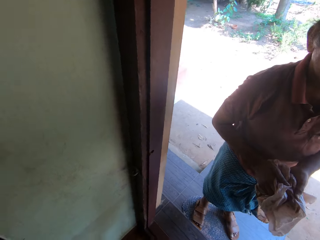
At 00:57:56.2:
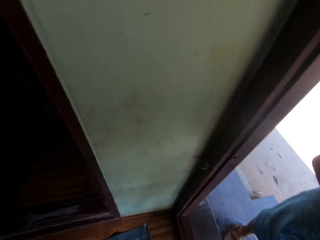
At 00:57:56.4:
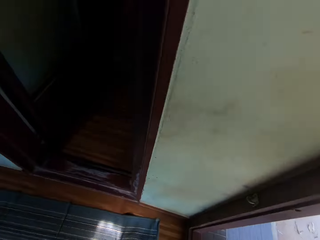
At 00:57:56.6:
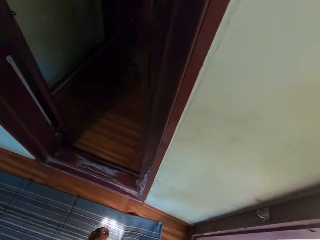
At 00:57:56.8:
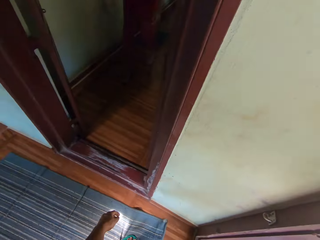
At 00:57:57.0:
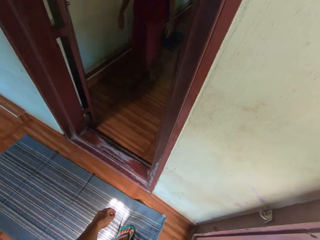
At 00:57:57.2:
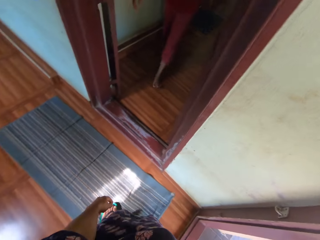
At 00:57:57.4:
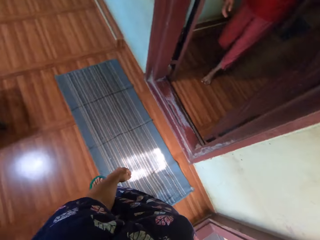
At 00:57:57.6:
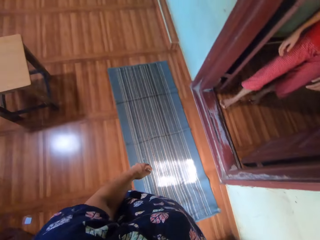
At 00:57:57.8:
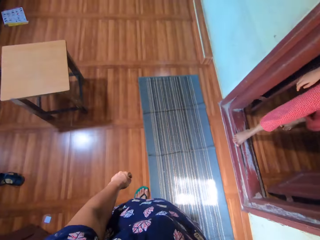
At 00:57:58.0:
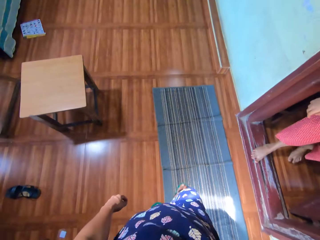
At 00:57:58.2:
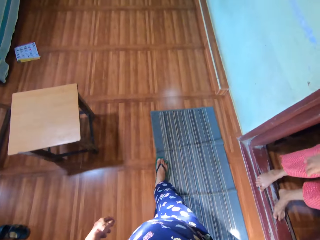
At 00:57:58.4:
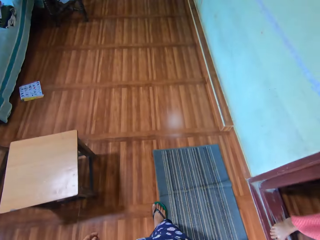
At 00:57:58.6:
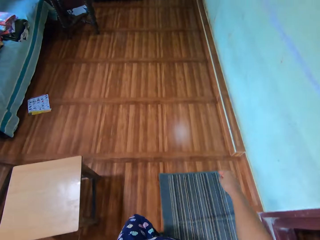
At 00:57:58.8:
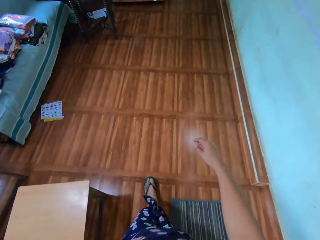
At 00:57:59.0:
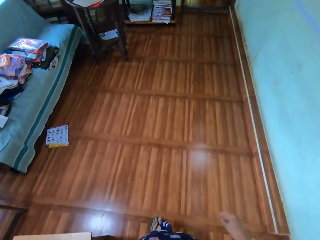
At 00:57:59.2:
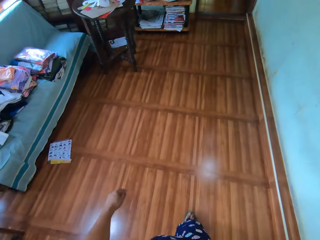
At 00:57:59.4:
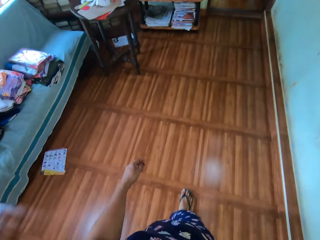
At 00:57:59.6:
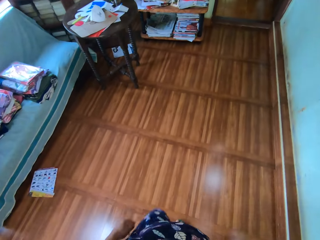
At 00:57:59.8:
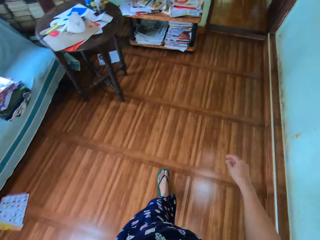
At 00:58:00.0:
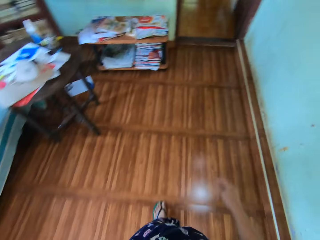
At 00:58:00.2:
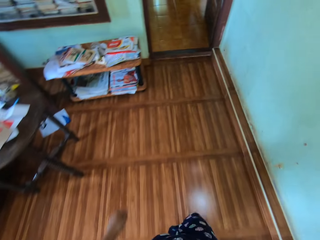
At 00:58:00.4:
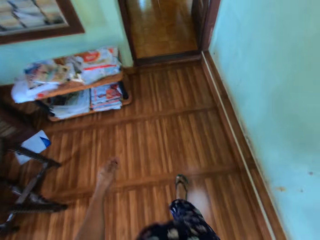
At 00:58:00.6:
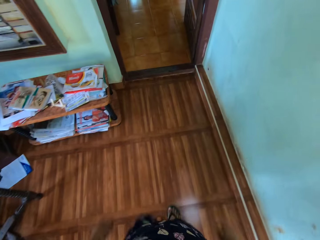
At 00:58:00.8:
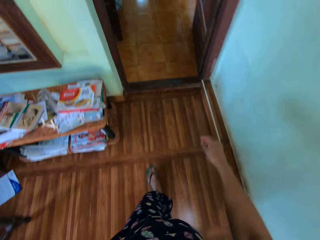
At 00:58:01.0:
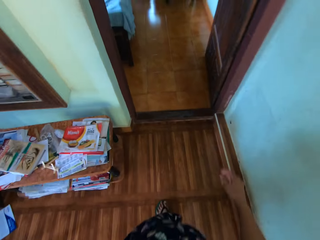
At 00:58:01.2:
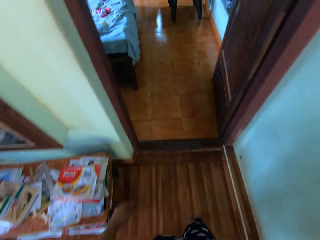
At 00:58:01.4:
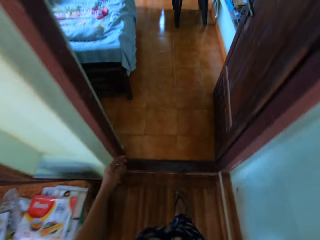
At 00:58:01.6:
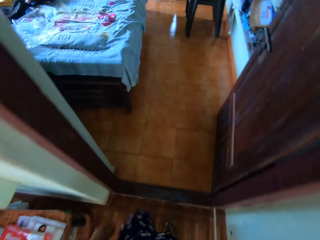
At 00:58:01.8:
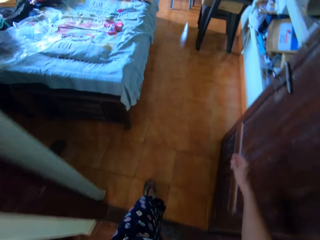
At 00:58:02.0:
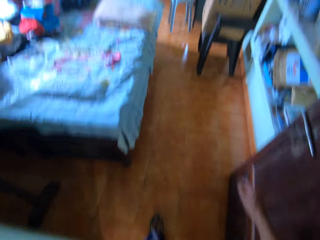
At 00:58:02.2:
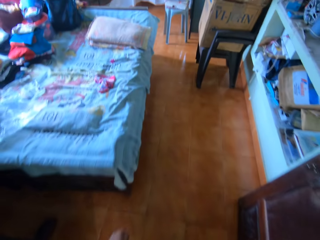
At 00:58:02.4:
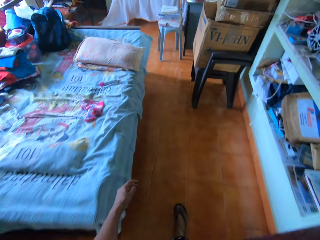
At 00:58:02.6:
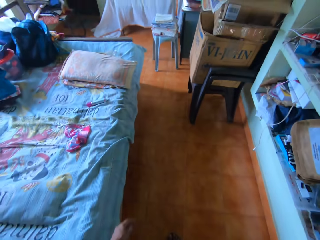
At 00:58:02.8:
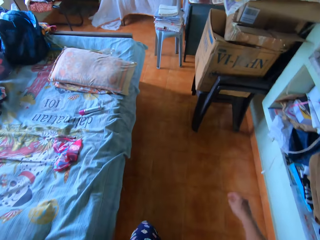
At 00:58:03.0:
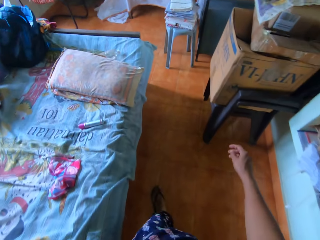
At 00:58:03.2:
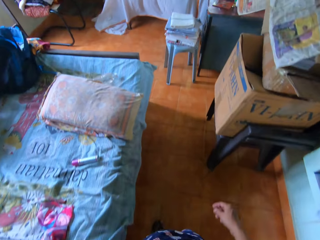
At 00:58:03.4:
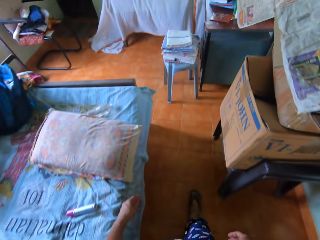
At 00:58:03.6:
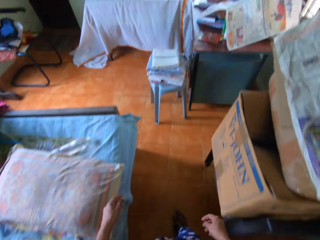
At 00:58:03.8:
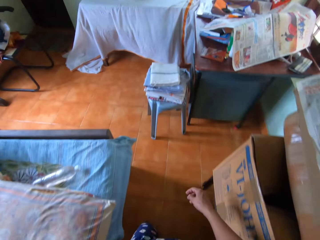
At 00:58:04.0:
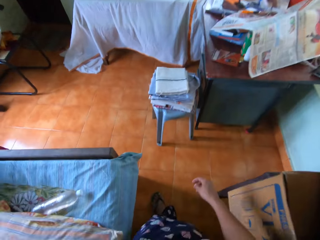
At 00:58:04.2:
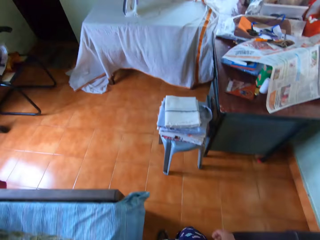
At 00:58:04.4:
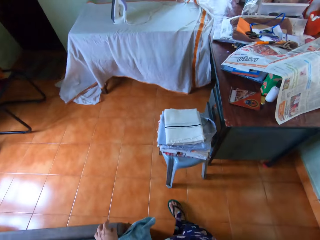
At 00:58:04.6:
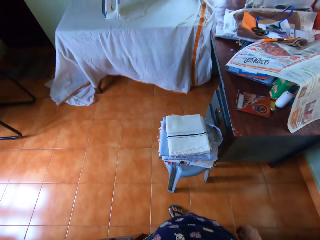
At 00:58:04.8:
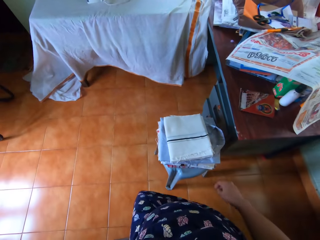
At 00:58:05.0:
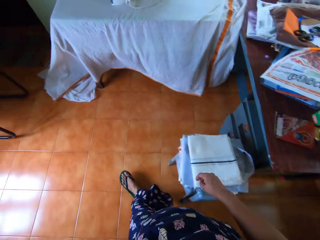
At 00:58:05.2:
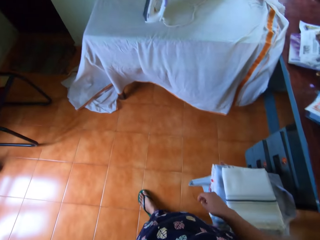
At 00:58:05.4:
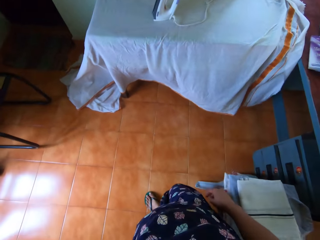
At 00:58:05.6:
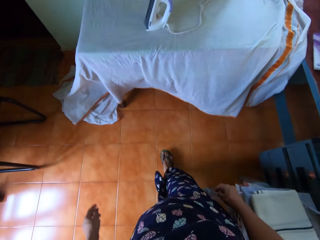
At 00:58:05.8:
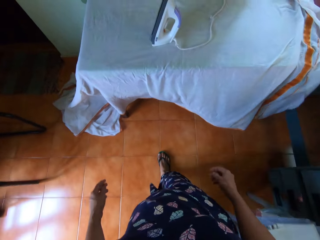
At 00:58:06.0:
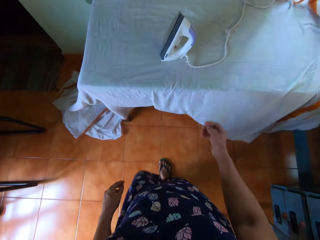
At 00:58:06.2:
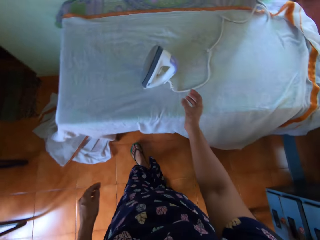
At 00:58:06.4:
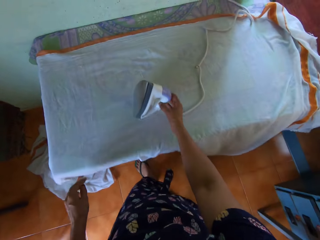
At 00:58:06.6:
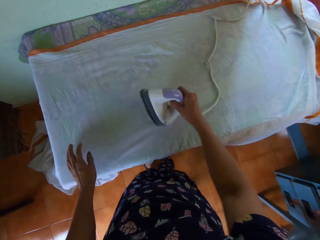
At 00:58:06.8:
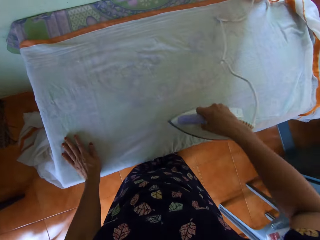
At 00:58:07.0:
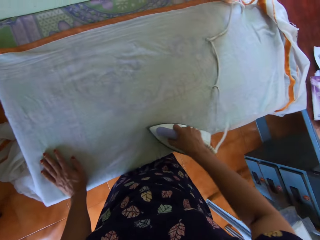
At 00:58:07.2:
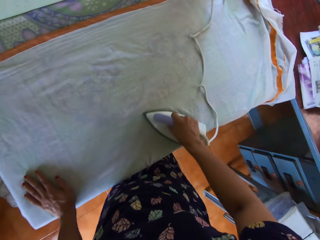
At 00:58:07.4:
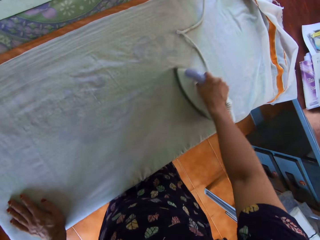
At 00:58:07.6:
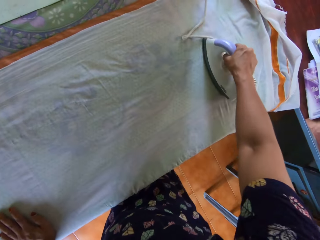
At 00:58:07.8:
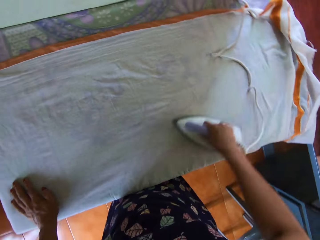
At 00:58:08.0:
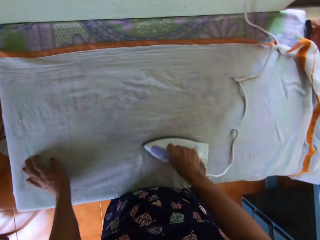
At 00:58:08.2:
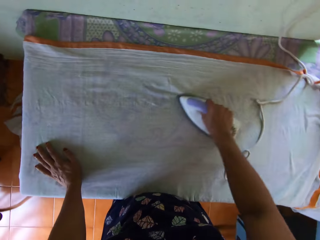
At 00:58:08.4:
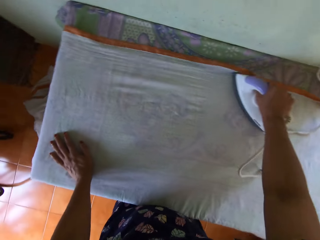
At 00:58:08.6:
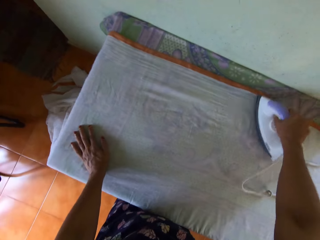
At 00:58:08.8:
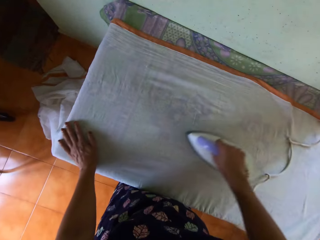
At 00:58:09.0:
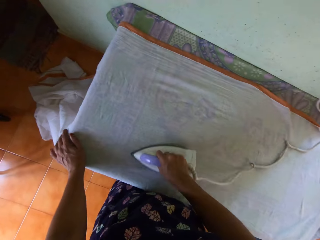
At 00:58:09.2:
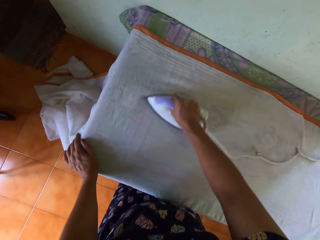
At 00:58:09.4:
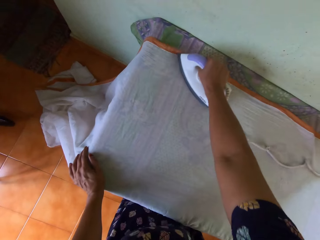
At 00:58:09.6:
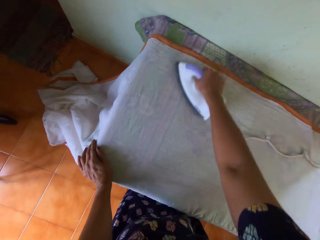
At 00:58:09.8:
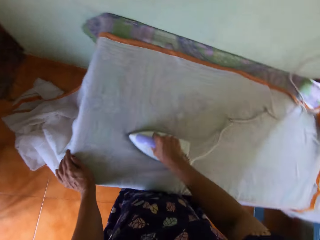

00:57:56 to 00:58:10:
The camera wearer interacts with a woman at the adjacent door. She turns left to the adjacent door. She walks back through the rooms. A child appears at a door. The camera wearer turns left. She walks toward the pressing table. She picks the pressing iron up from the pressing table. She presses the bedsheet on the pressing table with the pressing iron in her right hand.

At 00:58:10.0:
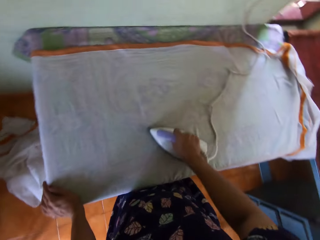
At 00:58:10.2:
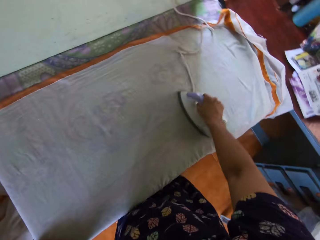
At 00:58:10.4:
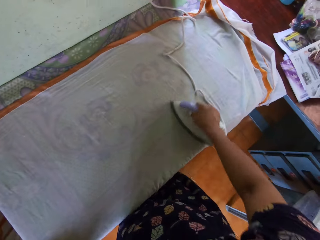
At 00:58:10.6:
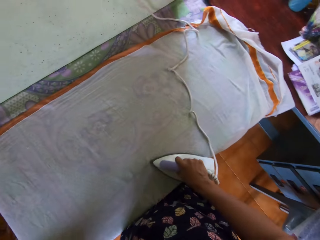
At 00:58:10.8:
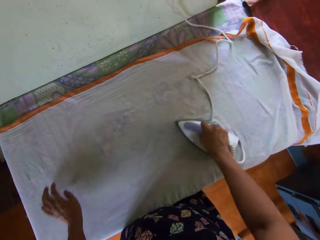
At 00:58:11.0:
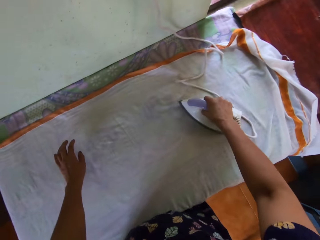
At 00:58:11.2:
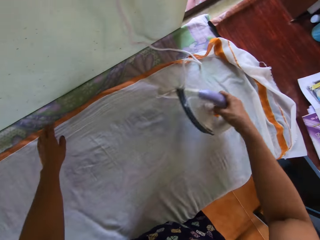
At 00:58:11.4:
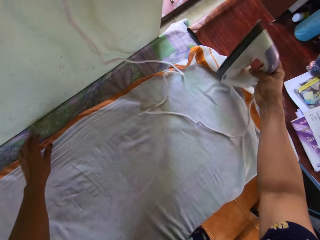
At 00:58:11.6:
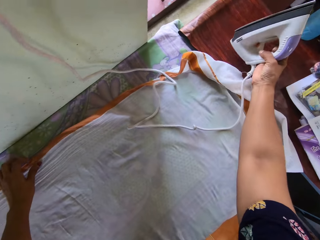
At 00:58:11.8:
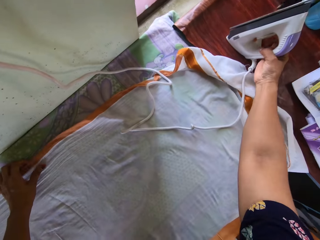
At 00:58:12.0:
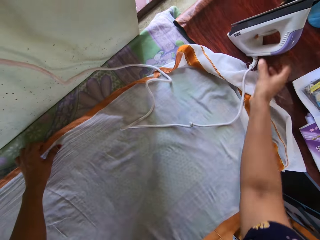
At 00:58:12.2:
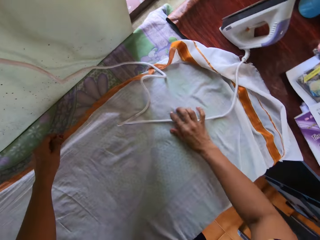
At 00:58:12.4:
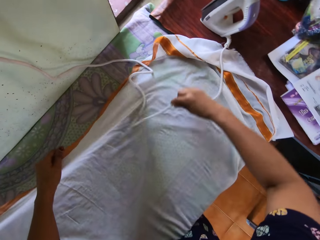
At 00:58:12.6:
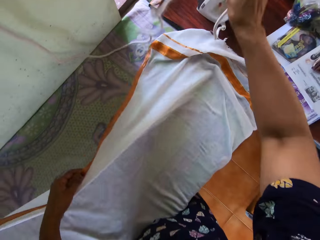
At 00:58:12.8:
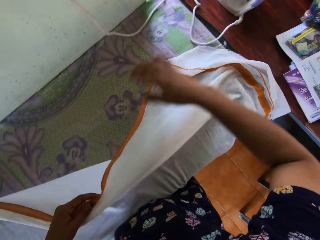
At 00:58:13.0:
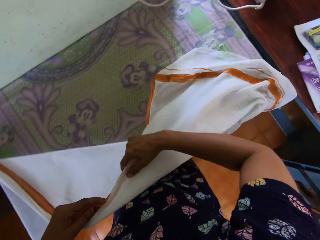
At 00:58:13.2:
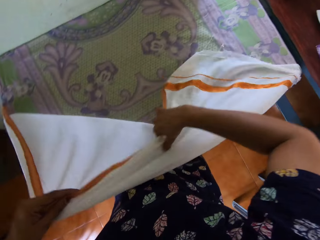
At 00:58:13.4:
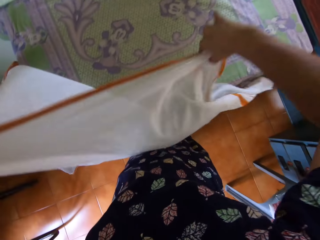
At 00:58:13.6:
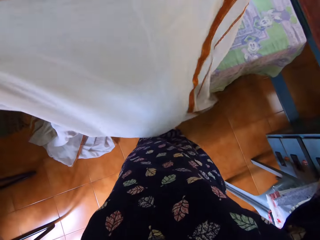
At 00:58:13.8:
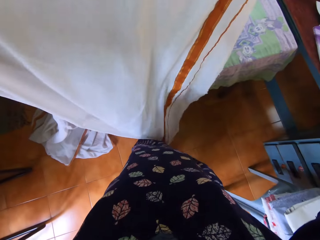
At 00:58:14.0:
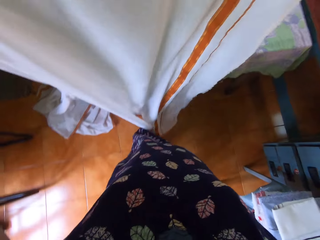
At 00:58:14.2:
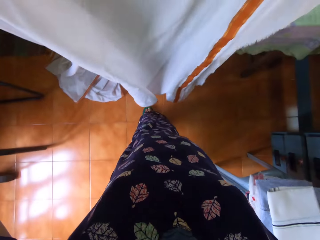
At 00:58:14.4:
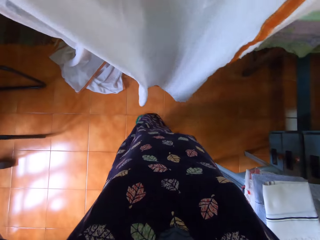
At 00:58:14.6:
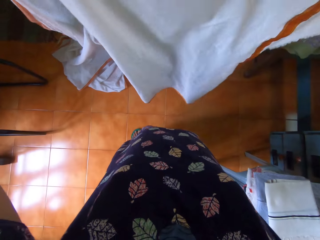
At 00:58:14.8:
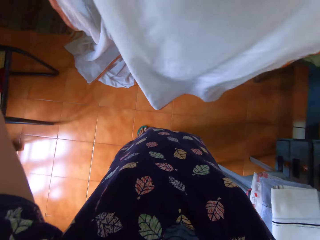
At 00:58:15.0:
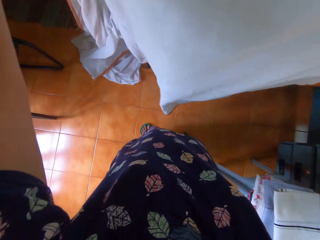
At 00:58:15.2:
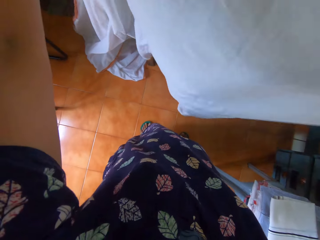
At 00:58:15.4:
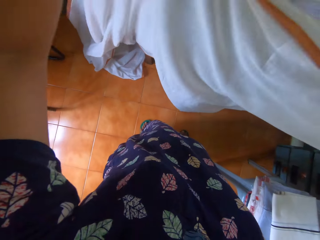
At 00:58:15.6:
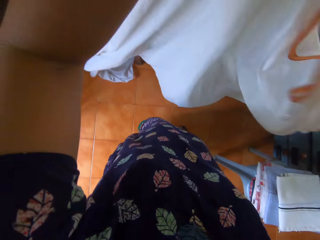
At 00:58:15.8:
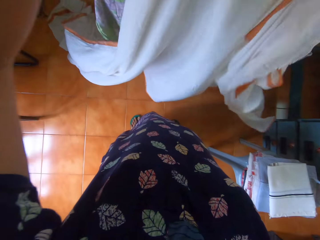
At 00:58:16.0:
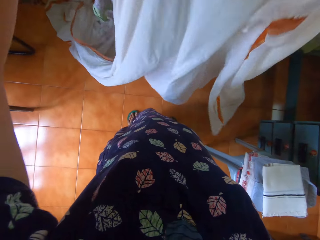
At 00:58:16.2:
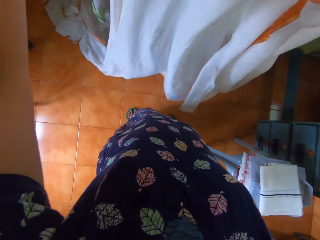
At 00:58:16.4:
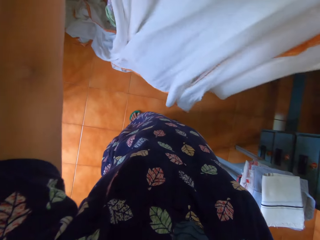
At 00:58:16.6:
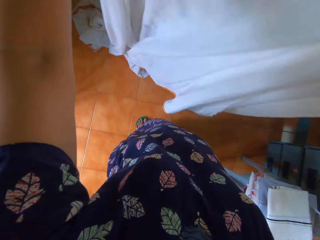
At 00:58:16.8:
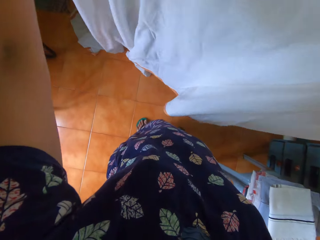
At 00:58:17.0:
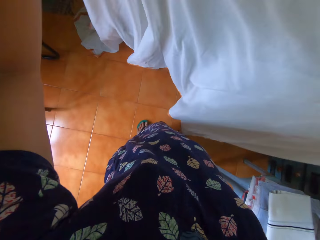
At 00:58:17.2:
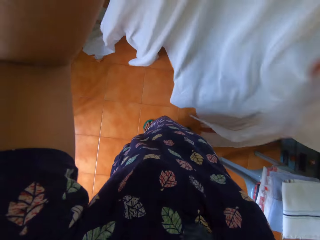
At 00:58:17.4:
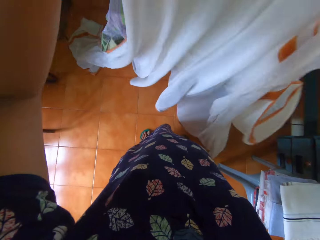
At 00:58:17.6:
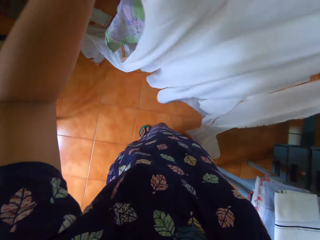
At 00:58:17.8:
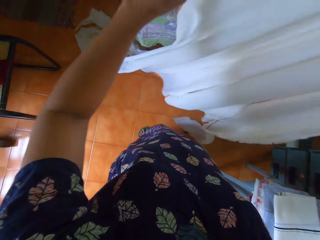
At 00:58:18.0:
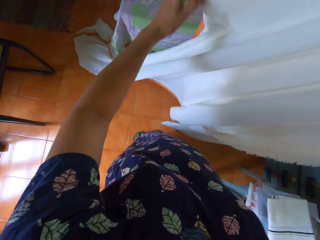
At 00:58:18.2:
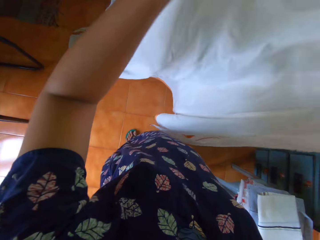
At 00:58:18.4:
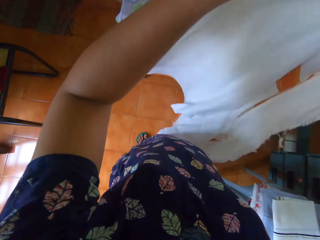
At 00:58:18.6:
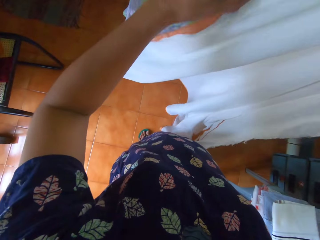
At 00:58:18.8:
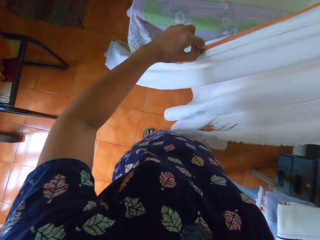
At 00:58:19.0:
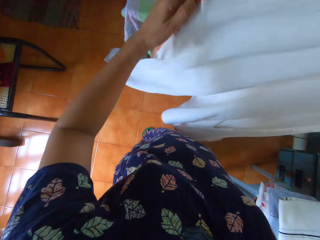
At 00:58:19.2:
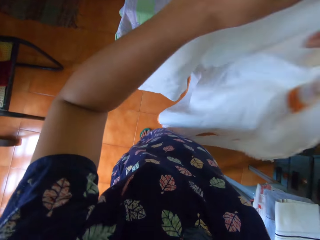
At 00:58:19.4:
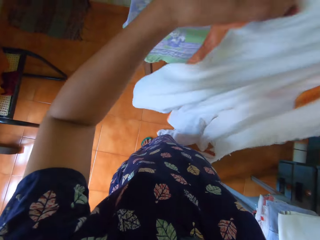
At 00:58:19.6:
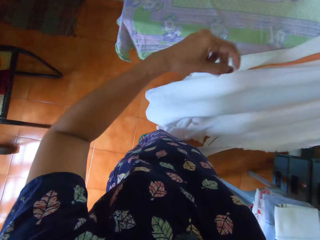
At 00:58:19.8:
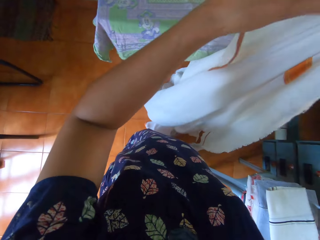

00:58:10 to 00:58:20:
The camera wearer drops the pressing iron on the desk. She moves the iron cable. She picks the bedsheet or piece of cloth from the pressing table with her left hand. She holds the bedsheet with both hands. She straightens the piece of cloth.
